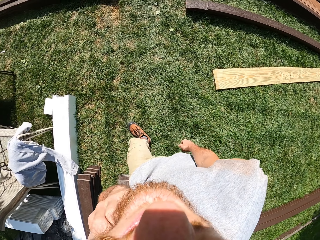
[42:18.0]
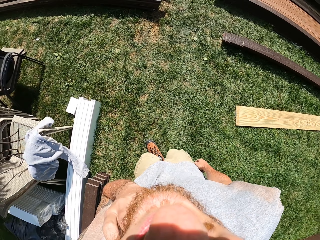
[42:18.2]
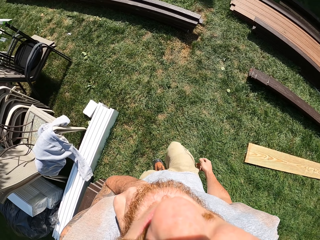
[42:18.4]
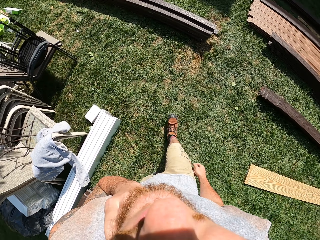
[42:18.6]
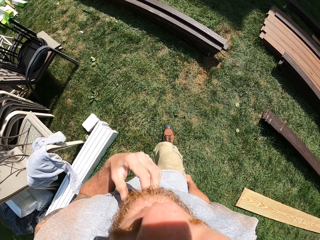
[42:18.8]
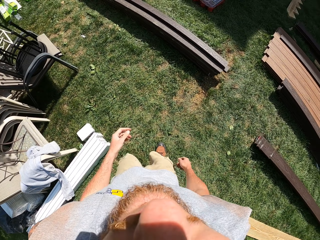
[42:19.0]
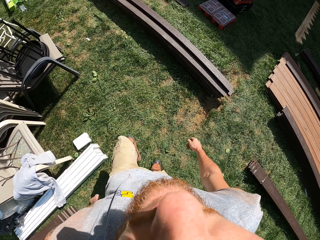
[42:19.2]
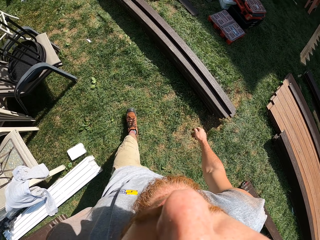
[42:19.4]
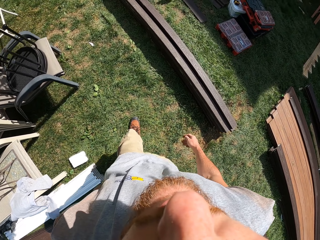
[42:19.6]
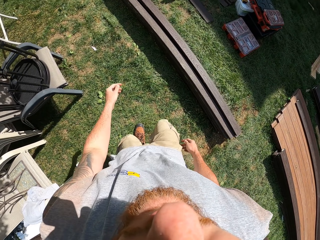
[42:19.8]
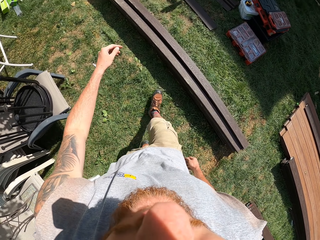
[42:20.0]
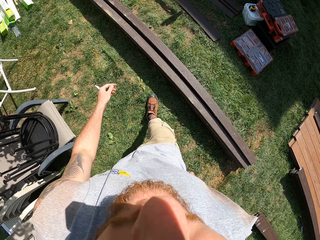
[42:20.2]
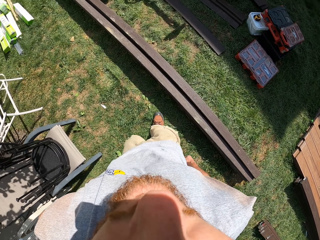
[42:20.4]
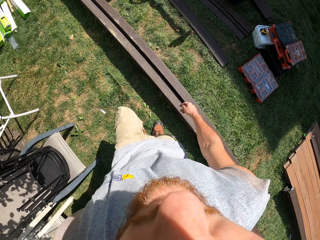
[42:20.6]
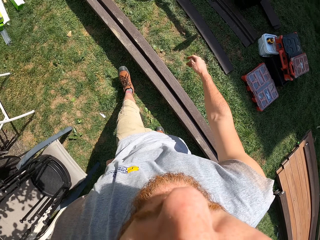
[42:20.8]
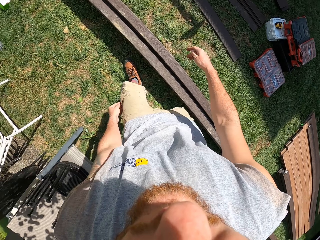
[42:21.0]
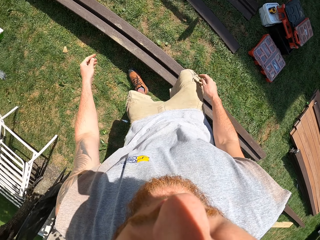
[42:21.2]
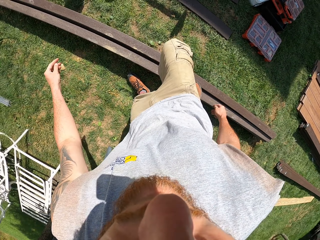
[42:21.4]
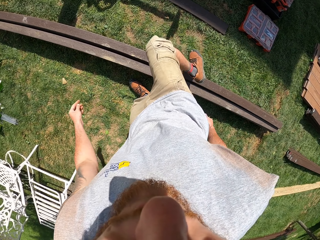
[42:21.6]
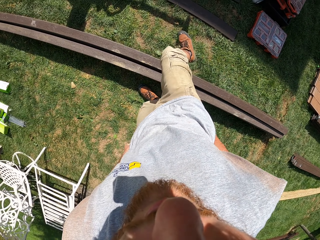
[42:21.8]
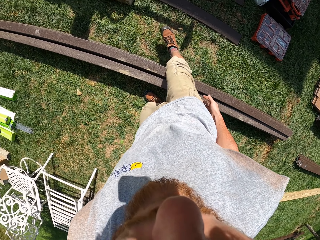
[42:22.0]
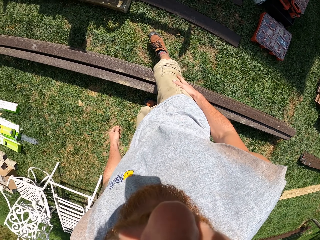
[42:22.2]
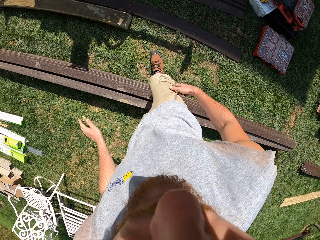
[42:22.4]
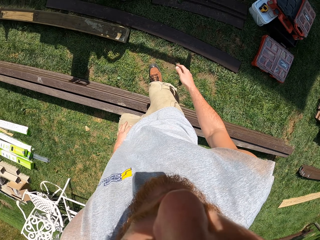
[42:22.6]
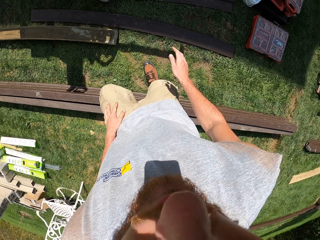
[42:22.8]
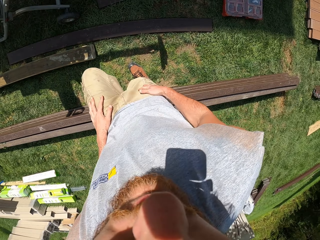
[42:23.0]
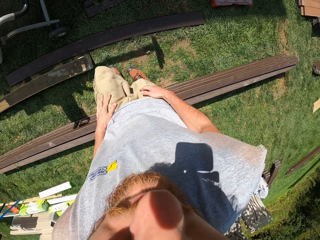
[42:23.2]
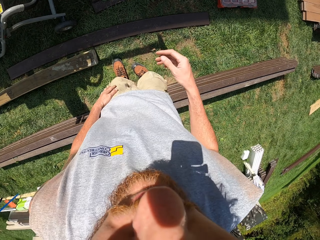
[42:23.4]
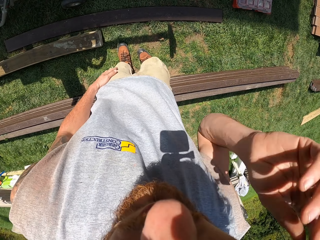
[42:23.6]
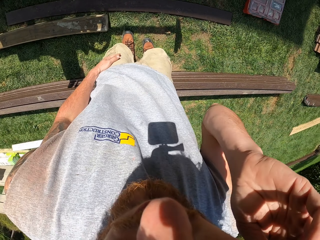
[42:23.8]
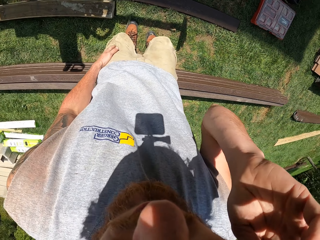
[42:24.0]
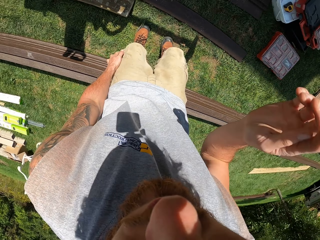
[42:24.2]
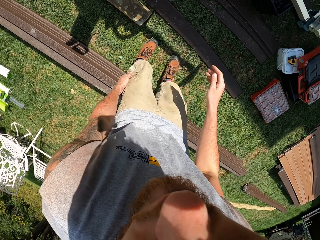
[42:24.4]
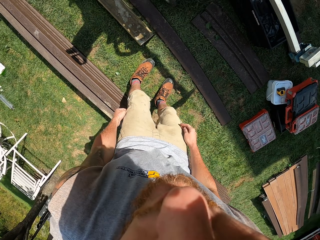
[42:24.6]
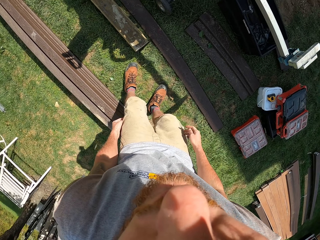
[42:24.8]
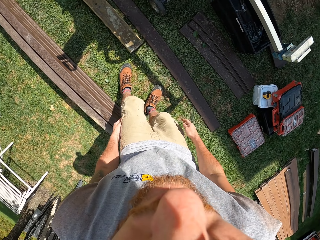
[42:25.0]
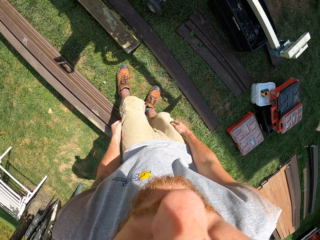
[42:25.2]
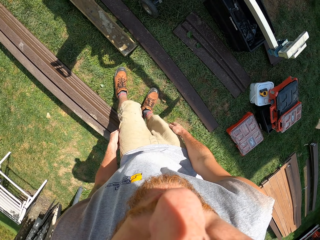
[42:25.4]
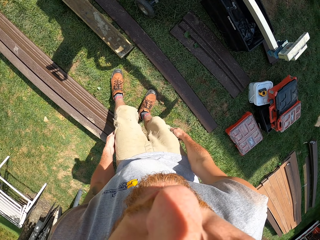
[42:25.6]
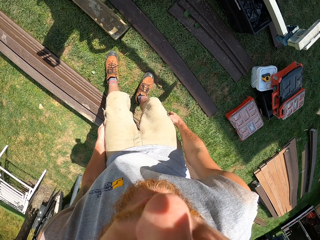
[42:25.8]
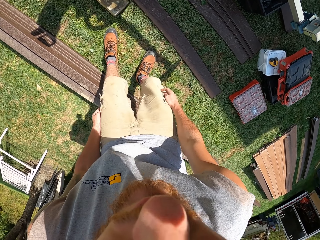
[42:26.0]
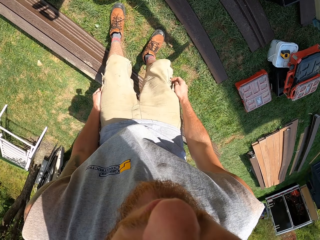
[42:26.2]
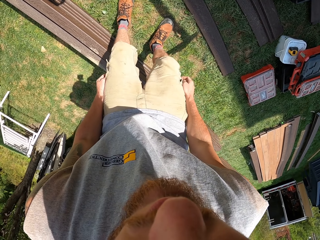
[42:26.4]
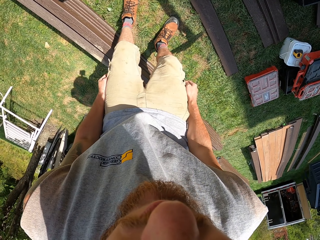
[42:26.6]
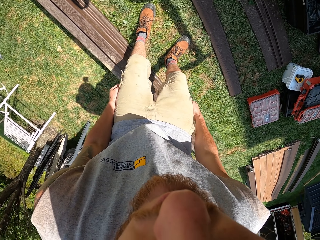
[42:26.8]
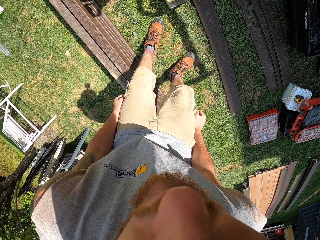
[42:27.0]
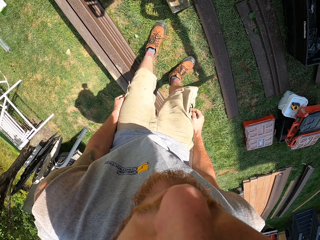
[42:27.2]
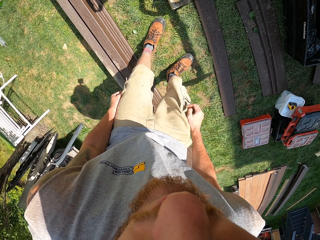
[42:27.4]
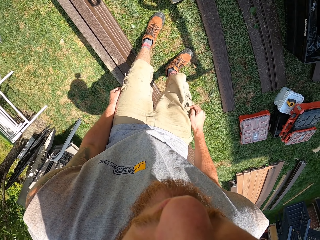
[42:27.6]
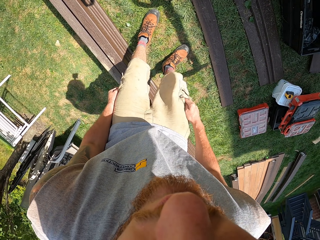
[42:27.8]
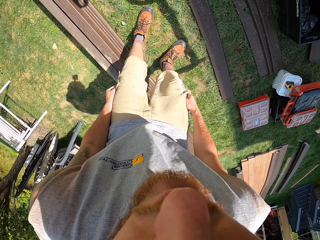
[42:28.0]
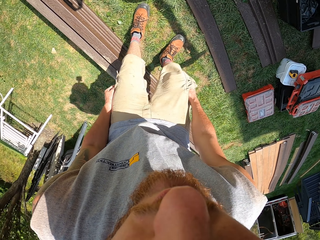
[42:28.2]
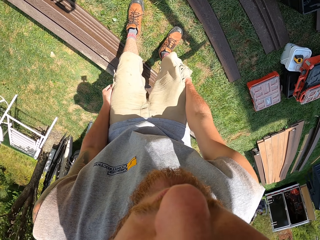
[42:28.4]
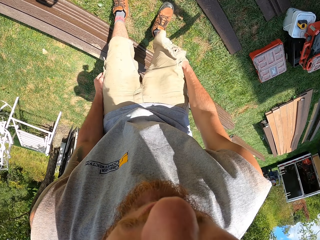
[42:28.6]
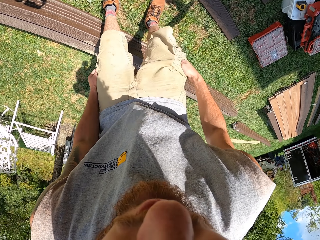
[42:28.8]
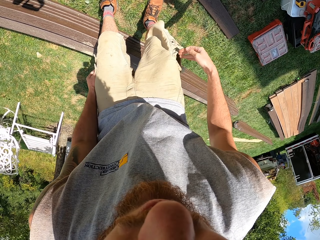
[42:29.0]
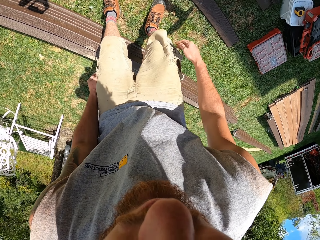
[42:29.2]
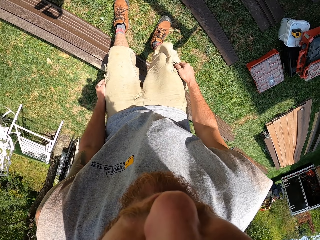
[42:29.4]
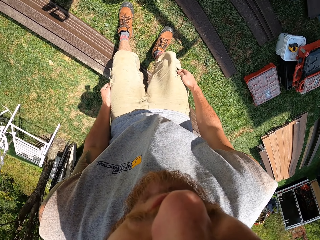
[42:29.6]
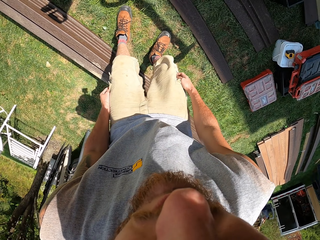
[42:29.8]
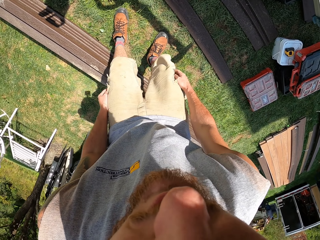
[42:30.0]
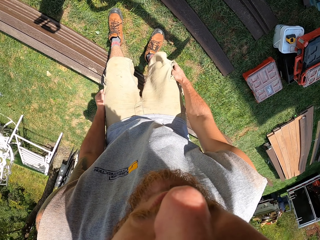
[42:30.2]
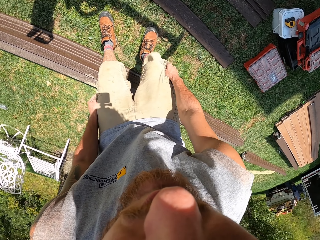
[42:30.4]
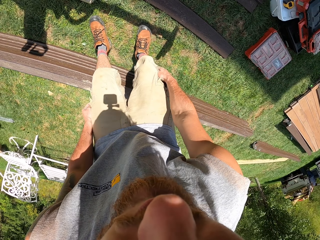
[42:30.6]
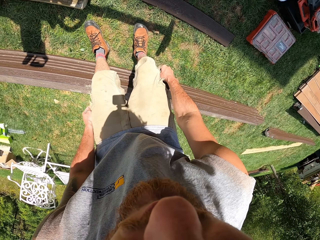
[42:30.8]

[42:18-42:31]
The camera wearer walks around the compound. He adjusts the camera on the head. He touches his ear. He looks around the compound. He searches in the pockets and puts his hand in the pocket.

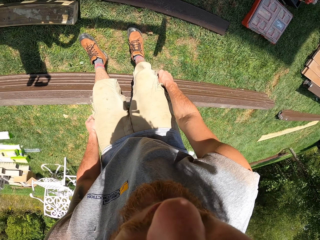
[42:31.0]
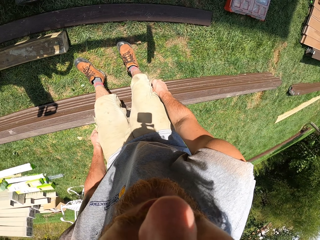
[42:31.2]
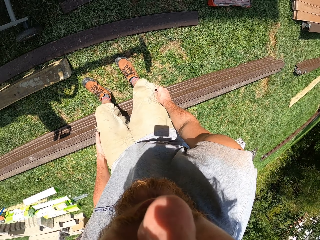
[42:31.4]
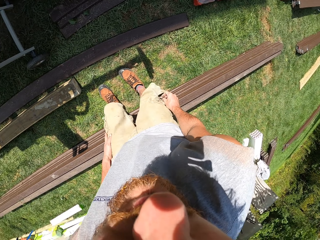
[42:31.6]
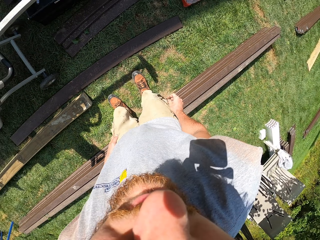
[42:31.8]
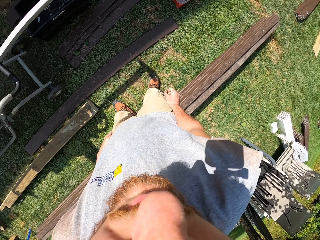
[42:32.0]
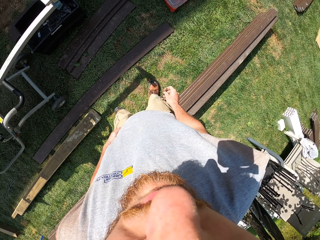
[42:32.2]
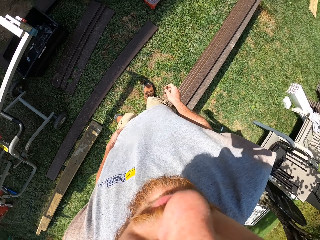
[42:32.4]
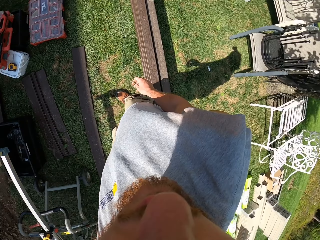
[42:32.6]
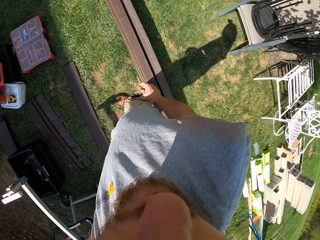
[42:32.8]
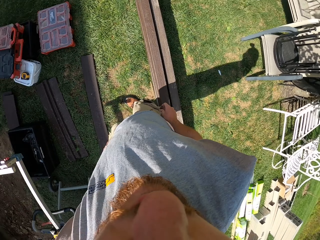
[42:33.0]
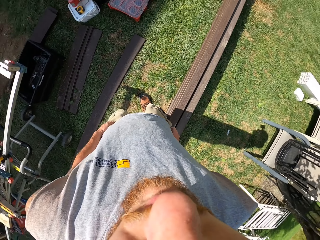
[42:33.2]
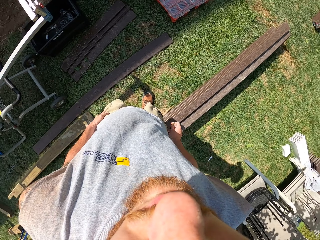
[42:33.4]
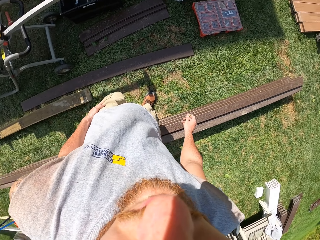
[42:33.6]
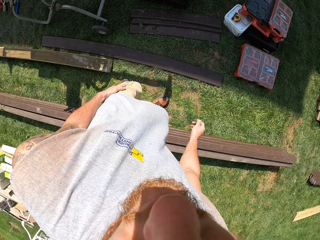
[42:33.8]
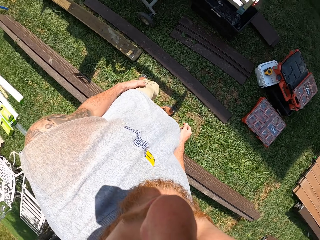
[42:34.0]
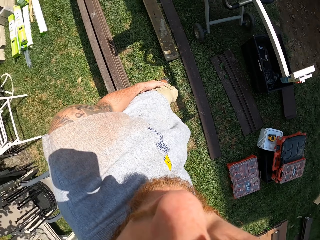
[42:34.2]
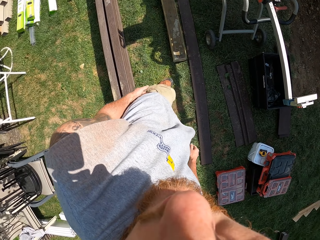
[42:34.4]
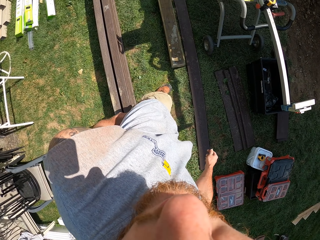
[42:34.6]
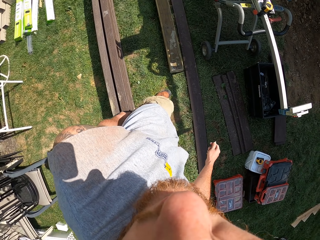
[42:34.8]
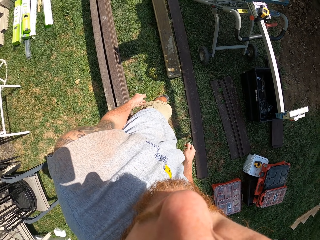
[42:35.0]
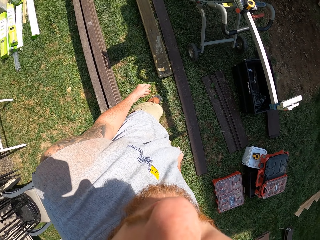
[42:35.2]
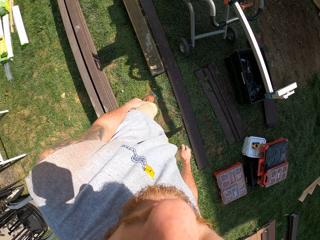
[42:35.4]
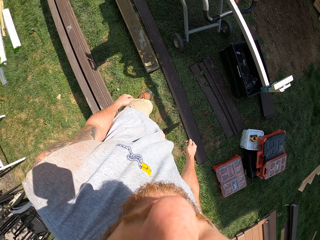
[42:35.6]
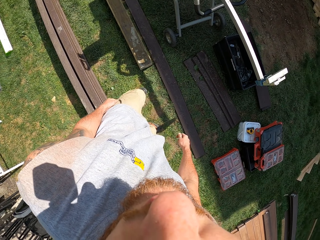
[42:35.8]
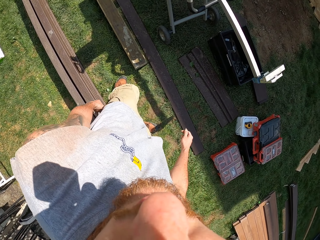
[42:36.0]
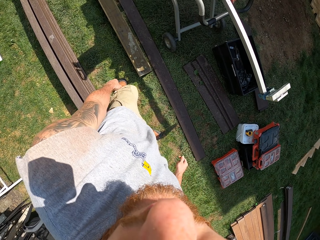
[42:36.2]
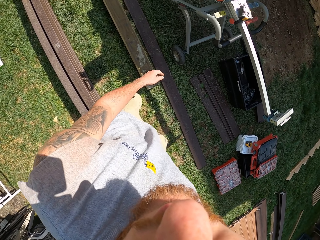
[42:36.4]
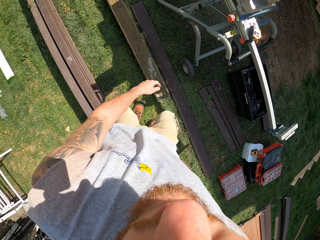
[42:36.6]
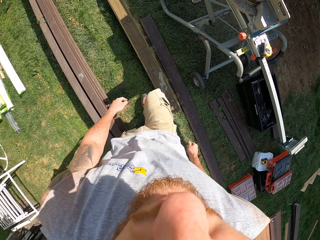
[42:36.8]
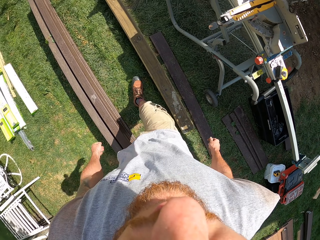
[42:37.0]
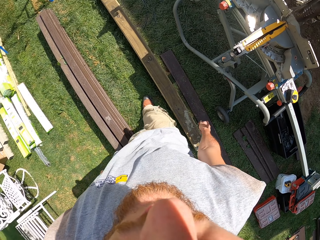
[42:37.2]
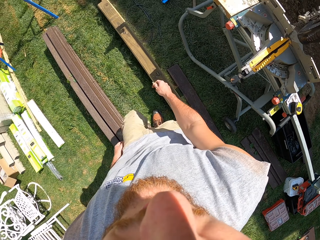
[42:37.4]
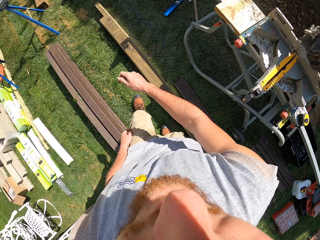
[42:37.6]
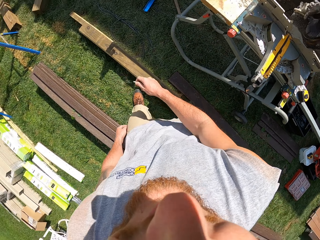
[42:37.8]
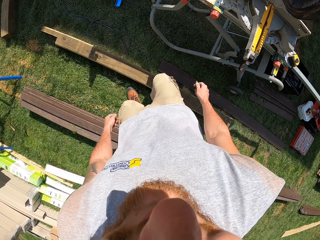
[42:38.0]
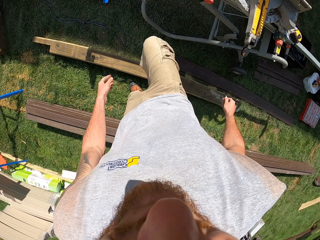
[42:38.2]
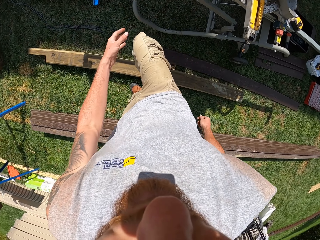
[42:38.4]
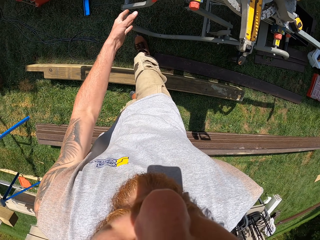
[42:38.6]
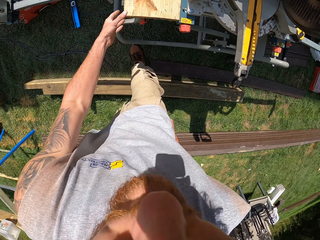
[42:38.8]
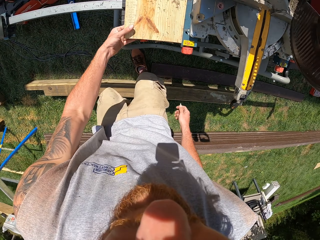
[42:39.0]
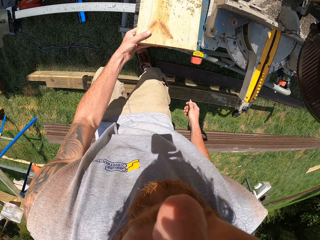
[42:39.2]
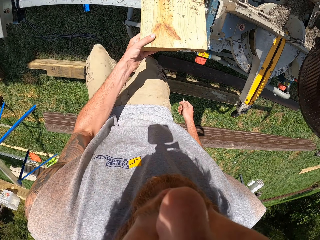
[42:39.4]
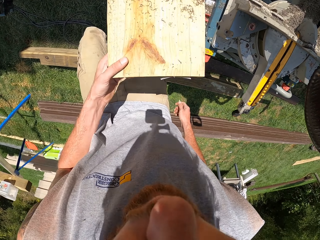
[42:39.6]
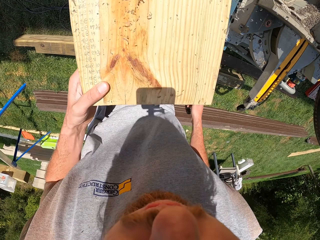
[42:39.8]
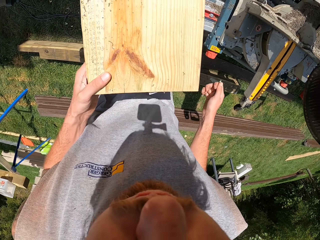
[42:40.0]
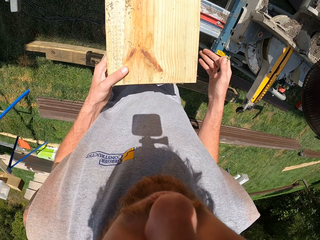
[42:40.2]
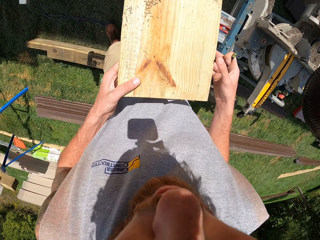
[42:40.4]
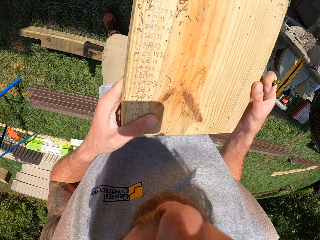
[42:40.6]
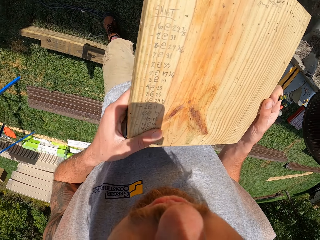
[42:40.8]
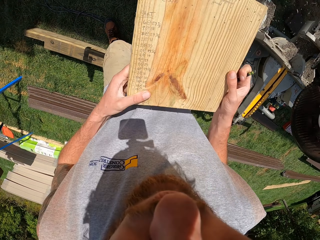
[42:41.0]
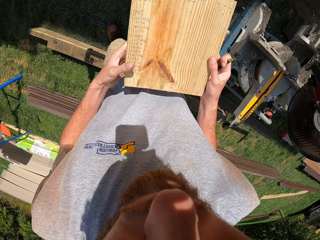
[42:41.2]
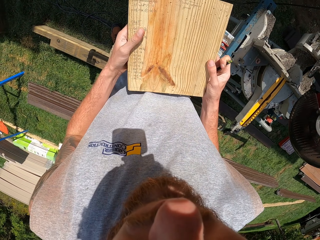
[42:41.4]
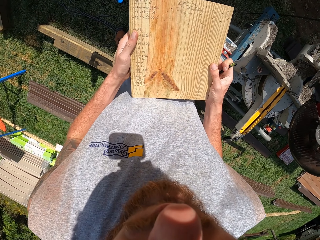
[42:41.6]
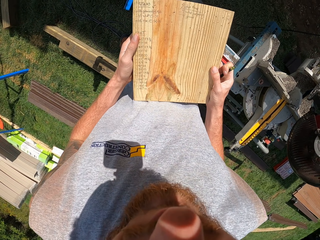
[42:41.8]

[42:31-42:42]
The camera wearer takes a pencil. They look around the compound. They walk around the compound. They pick up a wood piece. They blow the wood piece.
